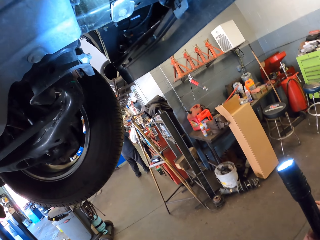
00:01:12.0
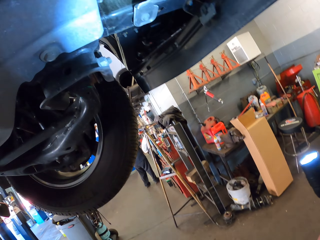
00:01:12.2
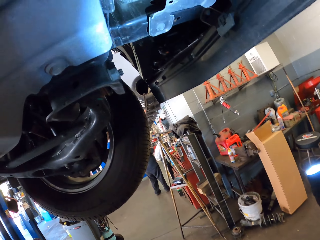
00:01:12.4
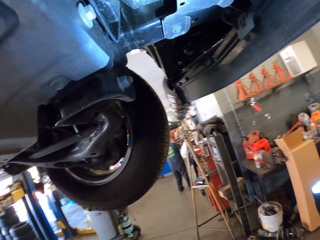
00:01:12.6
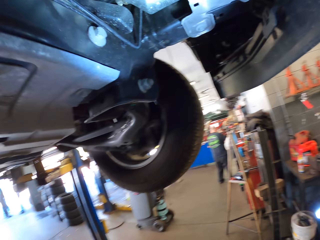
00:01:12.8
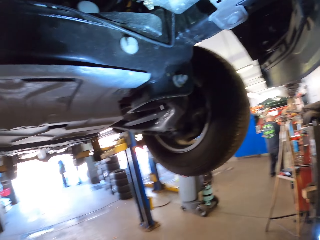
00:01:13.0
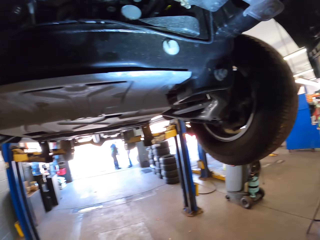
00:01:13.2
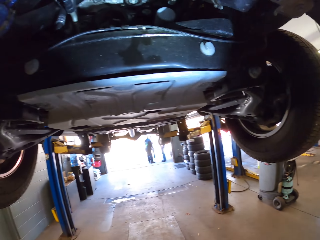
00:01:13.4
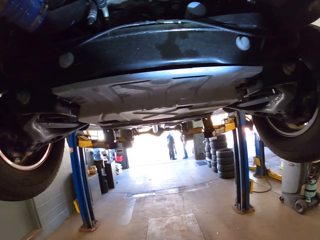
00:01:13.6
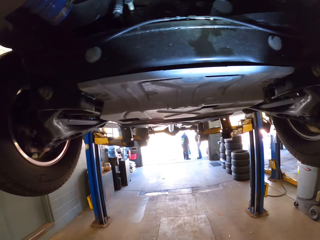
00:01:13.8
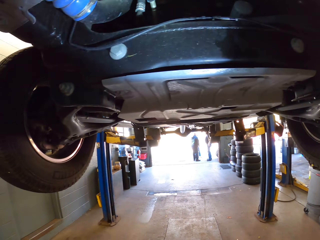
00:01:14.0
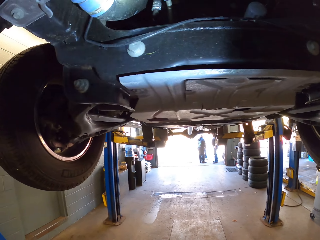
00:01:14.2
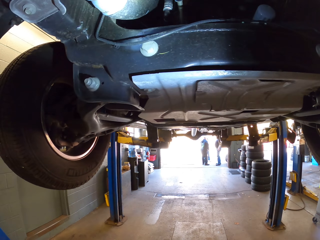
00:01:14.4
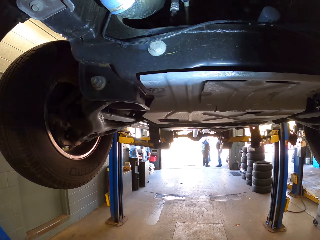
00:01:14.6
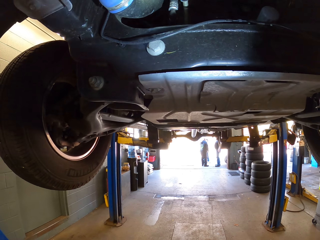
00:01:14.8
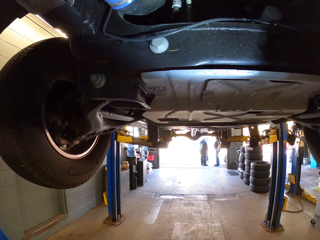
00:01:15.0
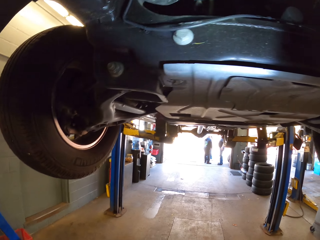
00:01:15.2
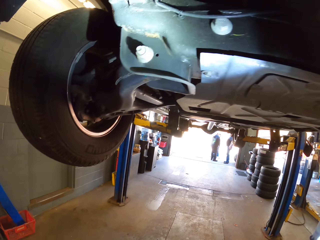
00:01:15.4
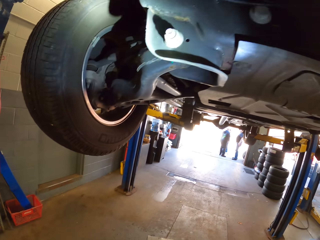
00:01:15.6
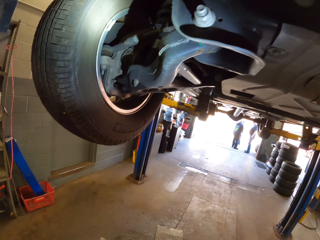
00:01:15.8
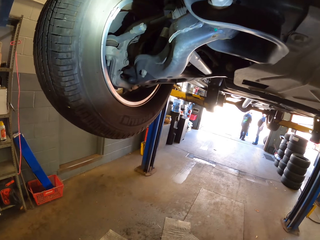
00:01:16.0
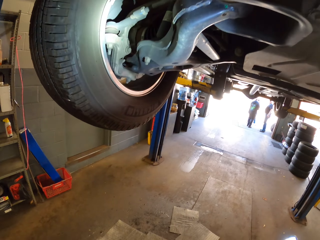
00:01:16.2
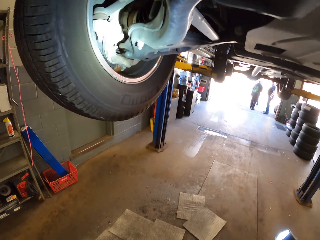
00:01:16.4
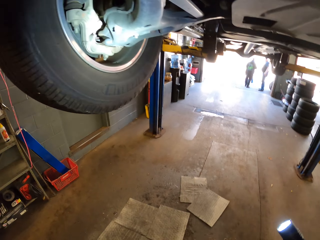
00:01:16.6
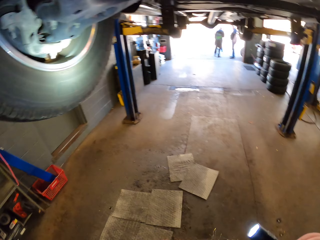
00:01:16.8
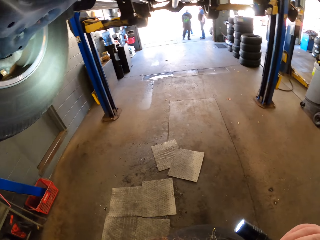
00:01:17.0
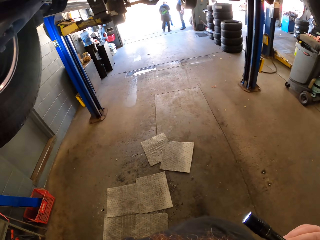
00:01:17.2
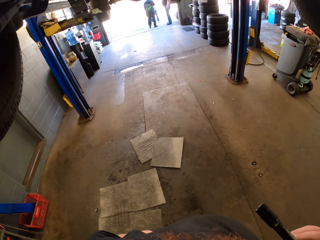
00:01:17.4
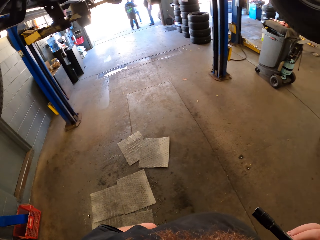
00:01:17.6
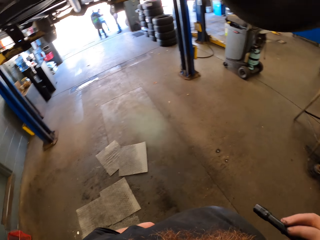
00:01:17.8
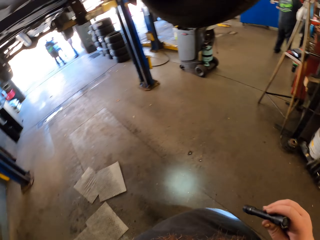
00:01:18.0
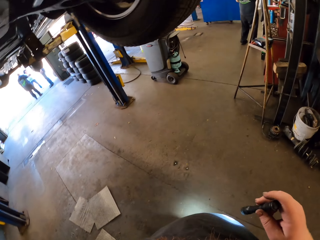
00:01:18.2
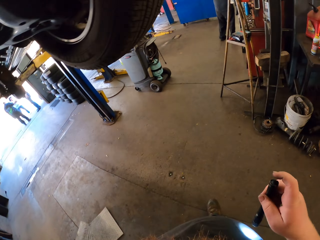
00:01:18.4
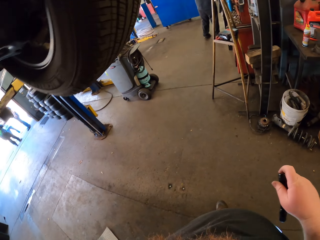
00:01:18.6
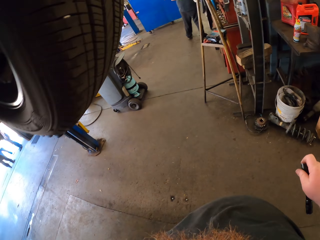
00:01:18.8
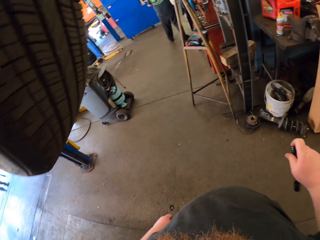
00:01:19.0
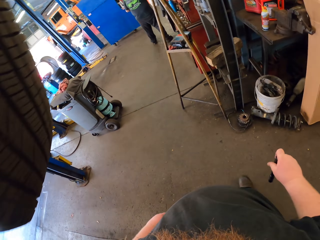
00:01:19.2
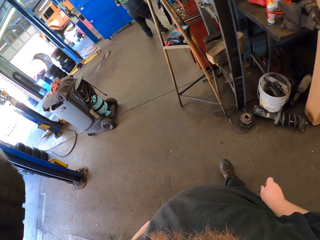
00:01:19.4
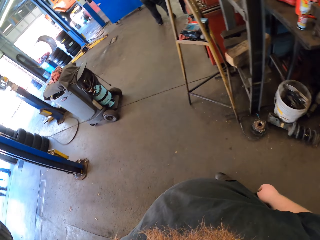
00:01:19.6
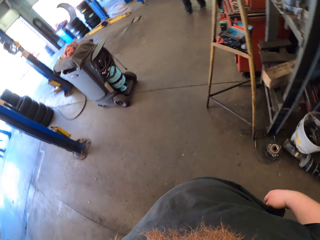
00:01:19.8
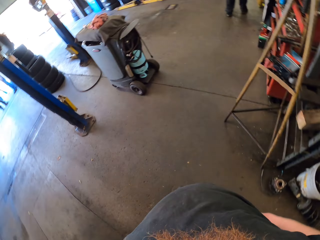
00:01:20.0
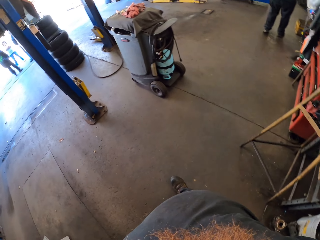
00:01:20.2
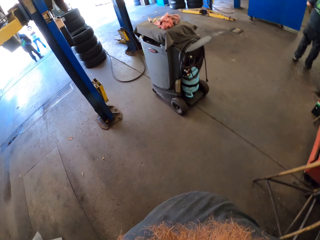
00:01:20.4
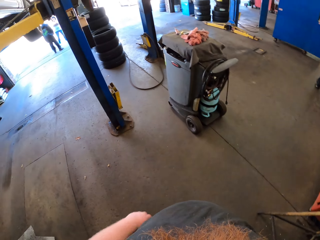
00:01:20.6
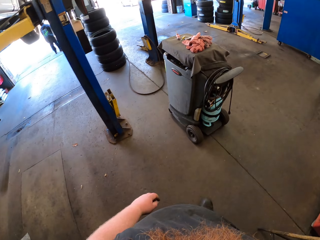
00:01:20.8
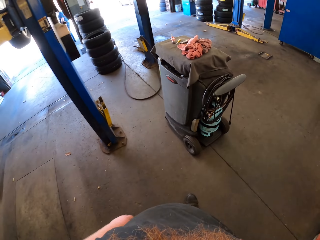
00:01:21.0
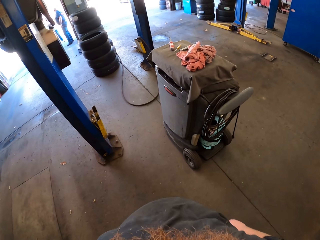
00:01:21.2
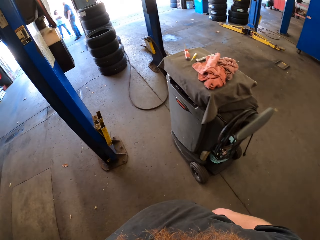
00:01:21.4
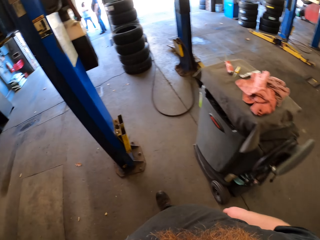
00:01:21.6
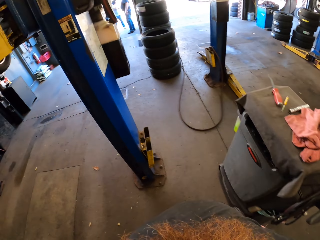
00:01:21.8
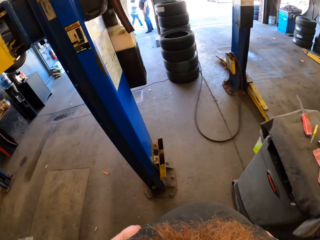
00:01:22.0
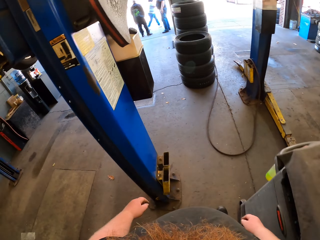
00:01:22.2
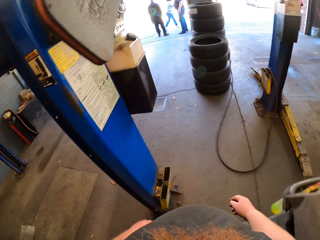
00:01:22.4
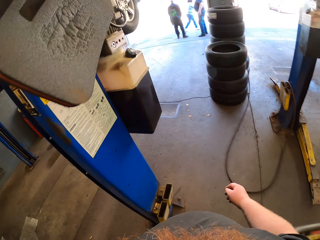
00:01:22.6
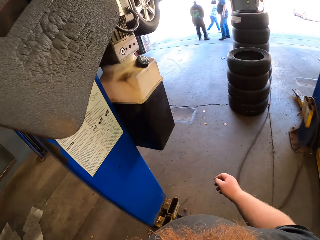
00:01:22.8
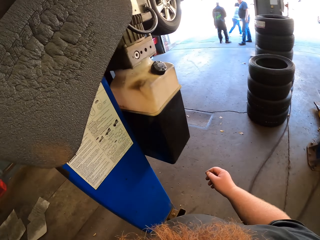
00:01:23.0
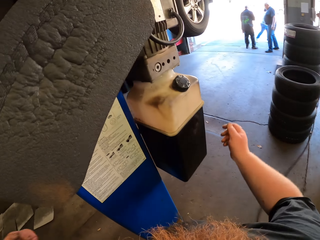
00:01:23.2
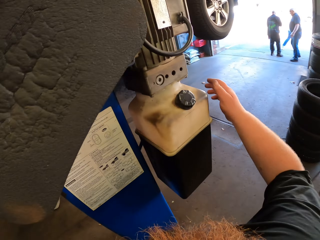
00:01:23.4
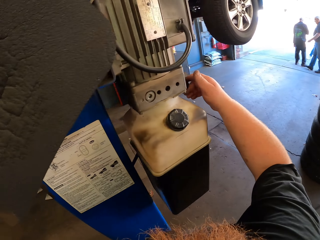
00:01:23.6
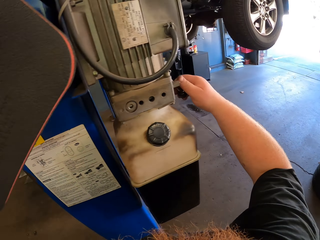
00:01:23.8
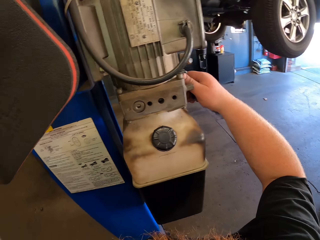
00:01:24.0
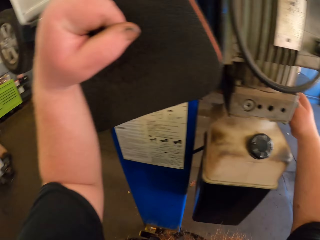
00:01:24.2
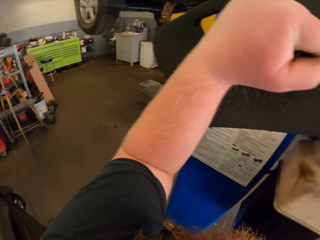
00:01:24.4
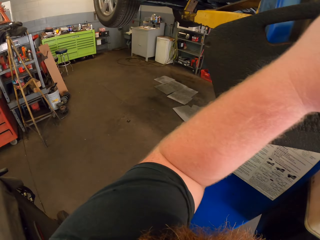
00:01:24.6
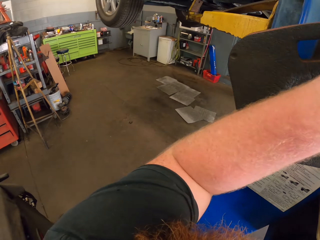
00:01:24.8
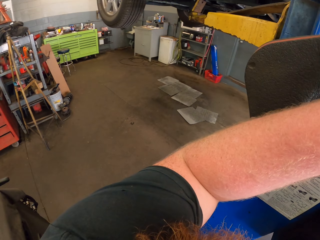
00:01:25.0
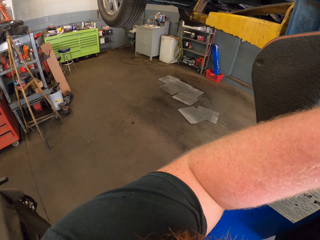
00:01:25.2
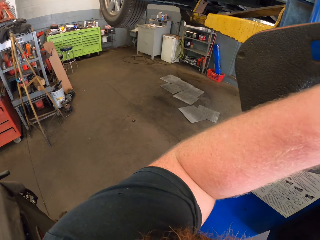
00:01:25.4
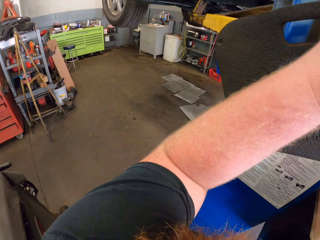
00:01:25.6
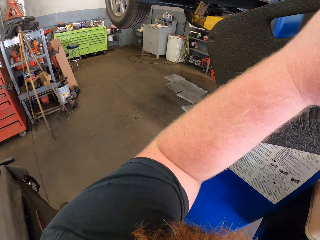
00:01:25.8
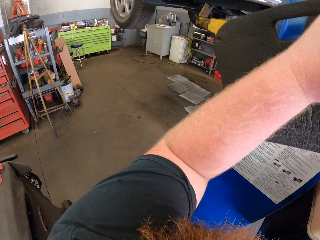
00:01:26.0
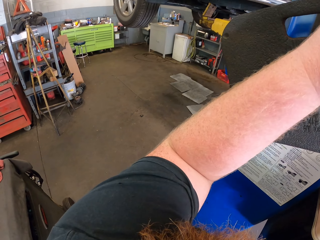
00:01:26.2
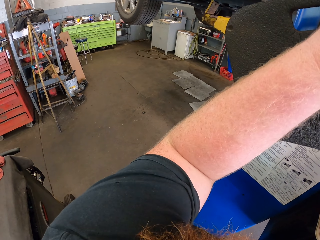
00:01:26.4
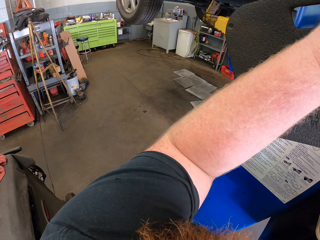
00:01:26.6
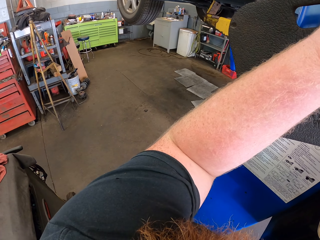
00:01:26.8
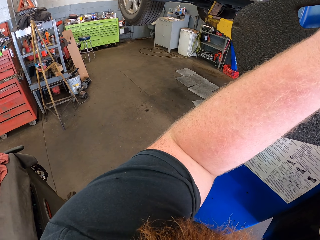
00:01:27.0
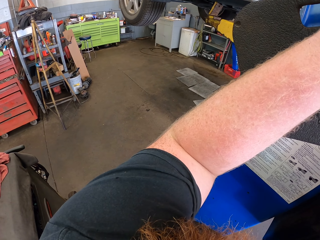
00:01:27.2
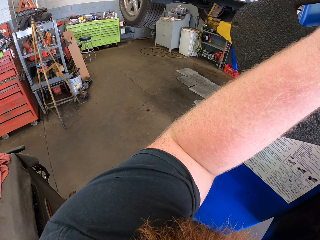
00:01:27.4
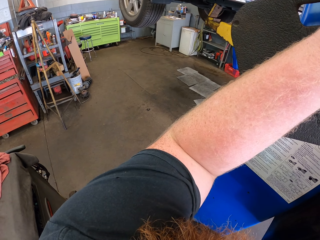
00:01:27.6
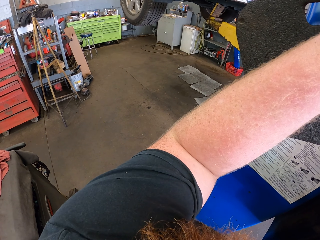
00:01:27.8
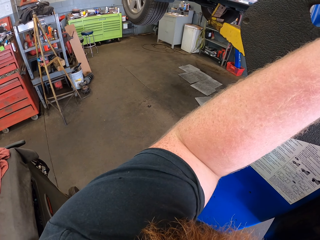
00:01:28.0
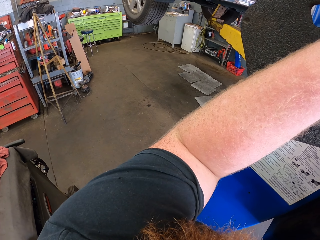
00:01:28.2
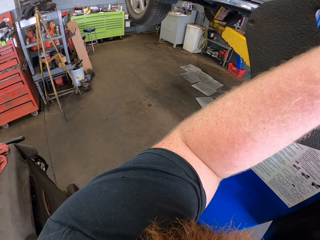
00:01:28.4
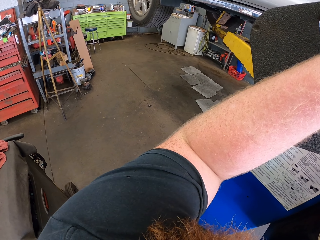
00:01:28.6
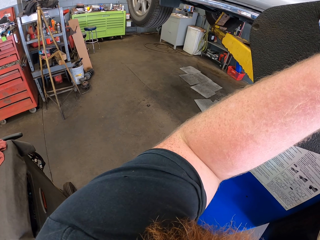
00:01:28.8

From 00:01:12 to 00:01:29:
A man stands outside the garage. Another man stands outside the garage. The camera wearer switches off the torch. Another man stands in the garage. The camera wearer walks around the garage. Another man stands in the garage. The camera wearer presses the car lift. They adjust the crane holding the car.

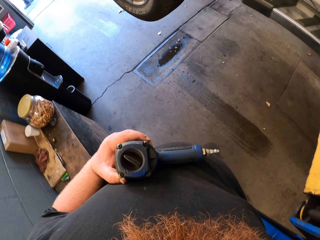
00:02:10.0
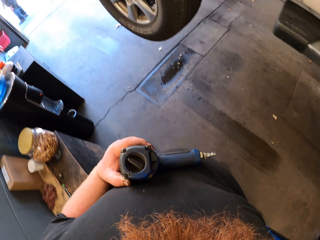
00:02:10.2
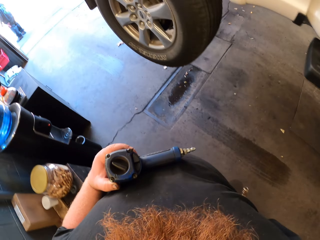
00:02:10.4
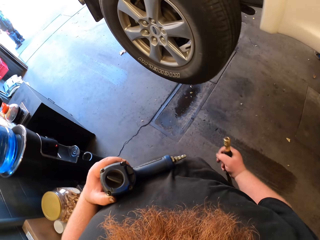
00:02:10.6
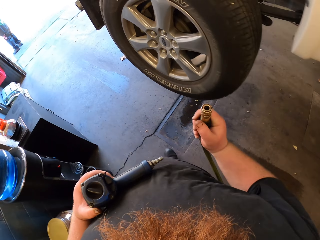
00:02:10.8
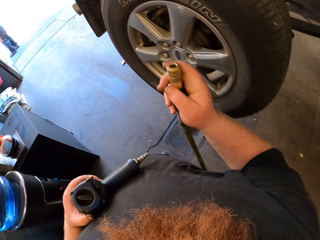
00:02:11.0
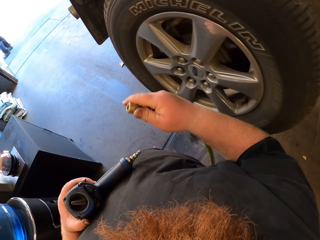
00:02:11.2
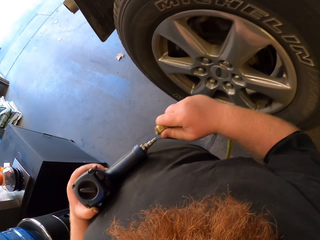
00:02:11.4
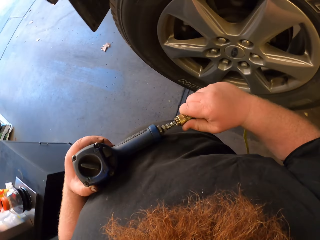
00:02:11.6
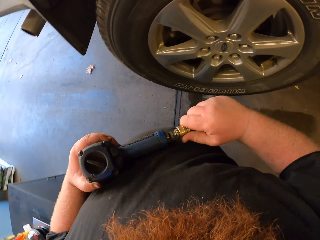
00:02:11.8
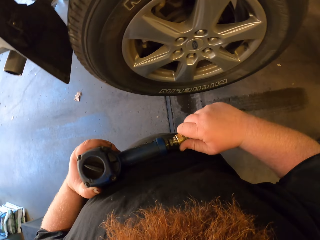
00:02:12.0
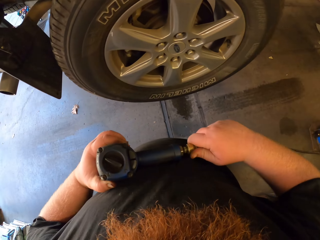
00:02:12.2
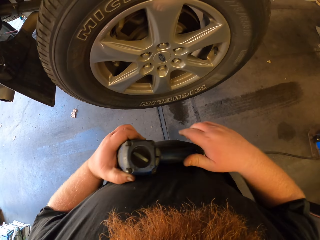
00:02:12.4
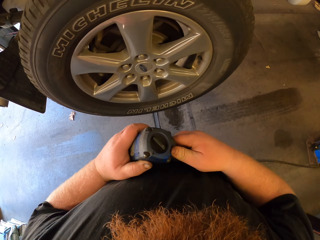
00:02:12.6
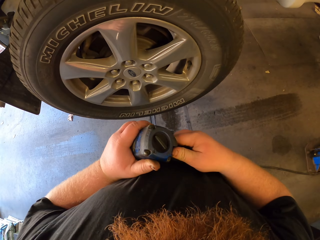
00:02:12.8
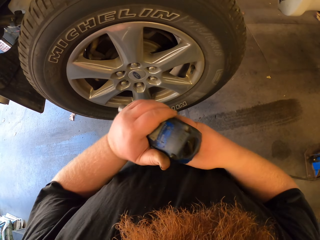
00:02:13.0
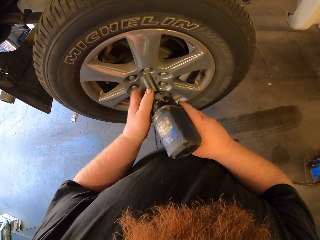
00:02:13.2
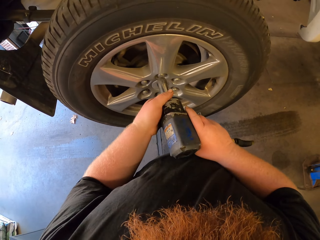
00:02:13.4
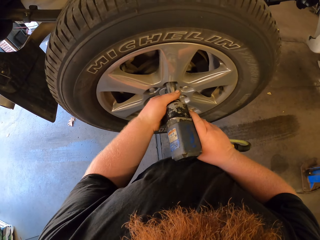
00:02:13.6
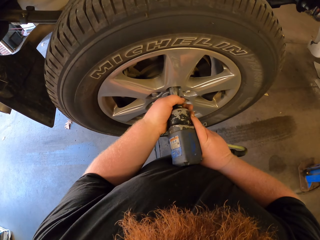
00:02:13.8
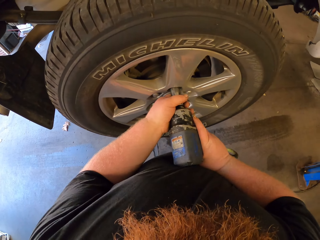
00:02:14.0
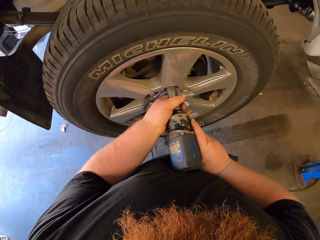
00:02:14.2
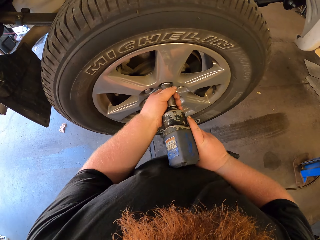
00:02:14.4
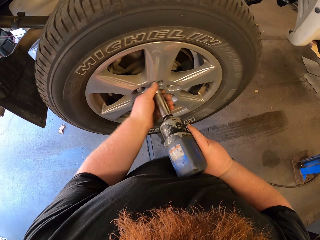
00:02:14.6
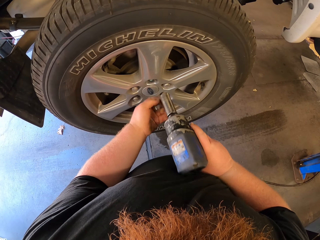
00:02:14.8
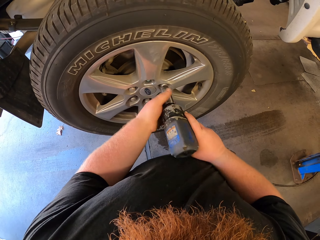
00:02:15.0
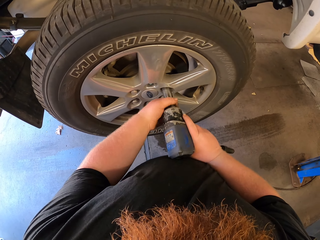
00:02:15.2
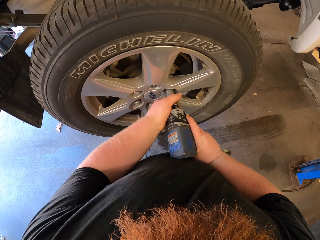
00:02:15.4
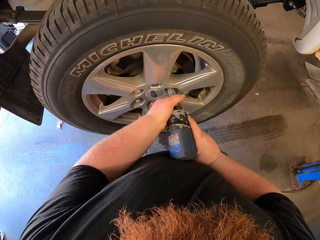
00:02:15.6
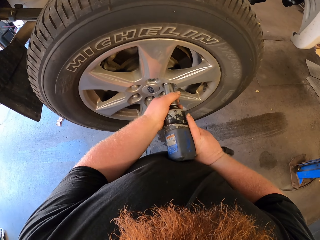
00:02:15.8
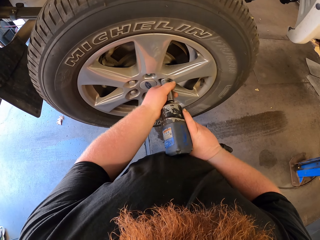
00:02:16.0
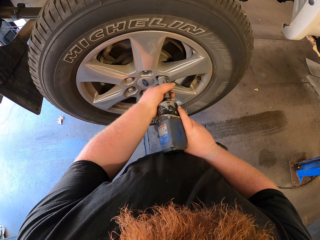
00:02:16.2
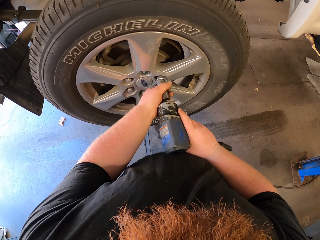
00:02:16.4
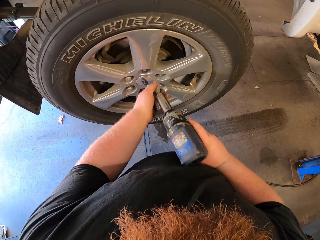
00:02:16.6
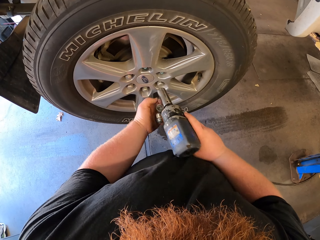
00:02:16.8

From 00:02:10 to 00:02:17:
The camera wearer connects the power cable to the impact wrench. They fix the pipe on the torch lighter. They remove the bolts or wheel nuts from the rim of the car. They unscrew the wheel nut.
